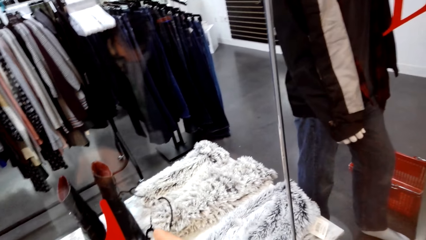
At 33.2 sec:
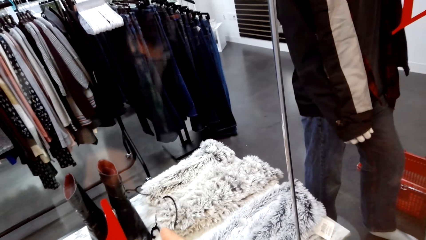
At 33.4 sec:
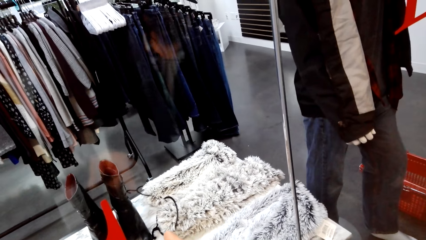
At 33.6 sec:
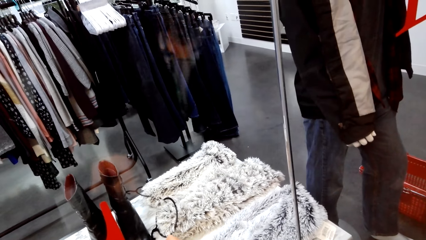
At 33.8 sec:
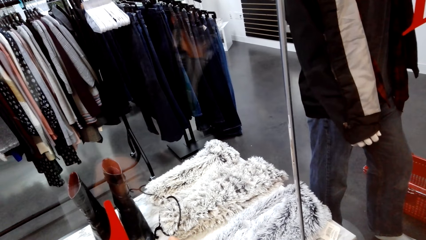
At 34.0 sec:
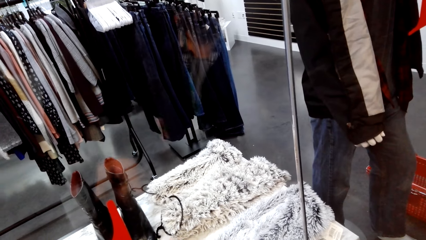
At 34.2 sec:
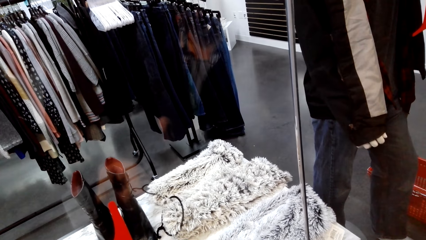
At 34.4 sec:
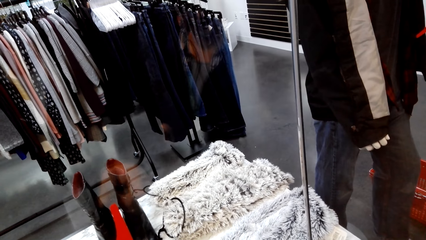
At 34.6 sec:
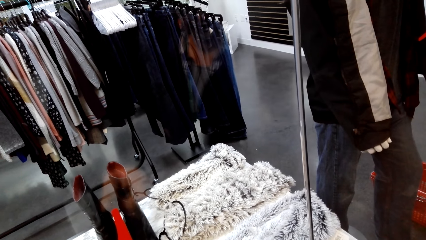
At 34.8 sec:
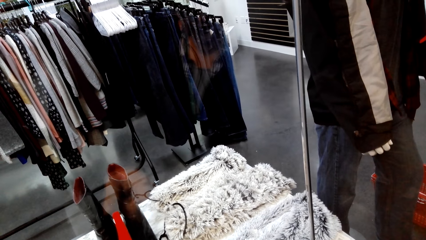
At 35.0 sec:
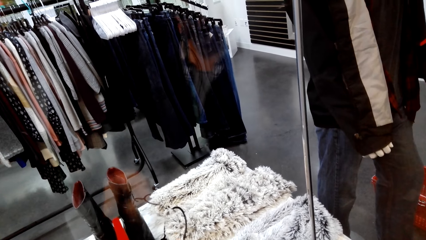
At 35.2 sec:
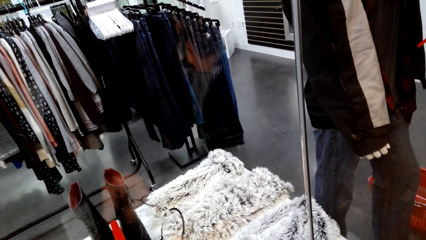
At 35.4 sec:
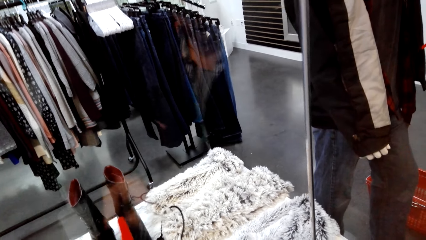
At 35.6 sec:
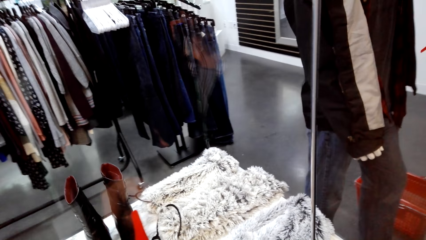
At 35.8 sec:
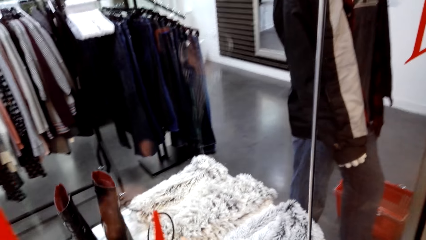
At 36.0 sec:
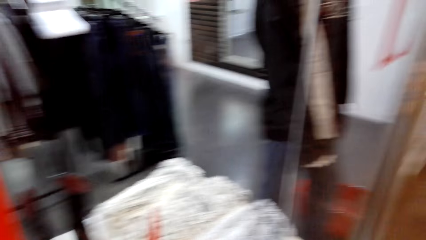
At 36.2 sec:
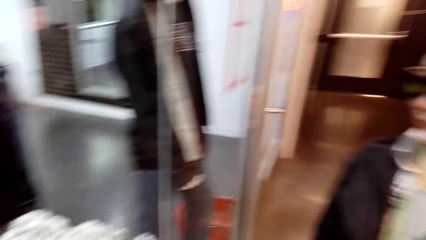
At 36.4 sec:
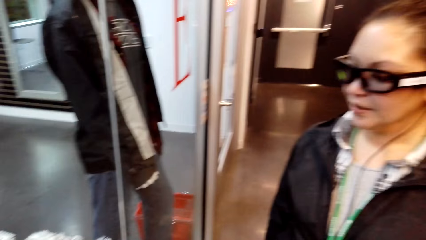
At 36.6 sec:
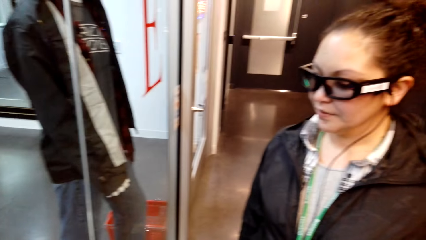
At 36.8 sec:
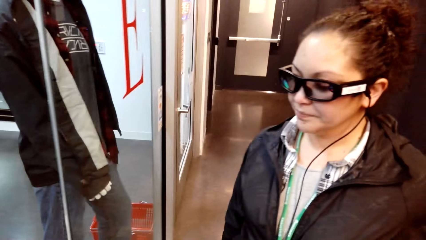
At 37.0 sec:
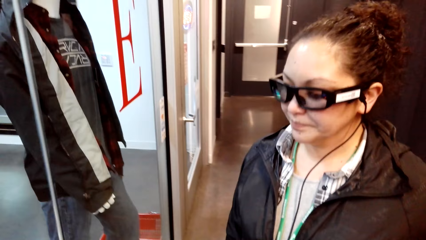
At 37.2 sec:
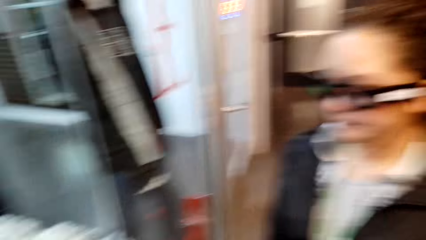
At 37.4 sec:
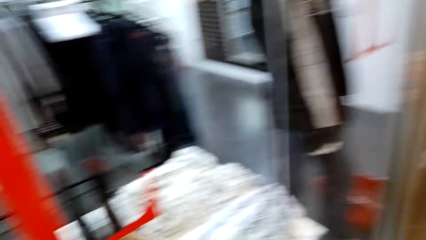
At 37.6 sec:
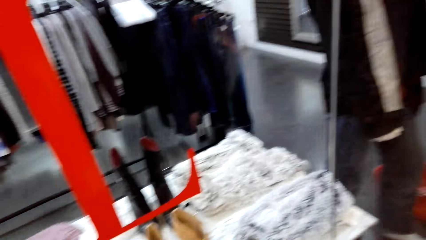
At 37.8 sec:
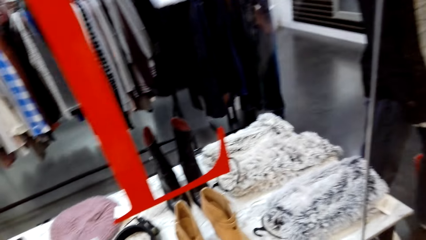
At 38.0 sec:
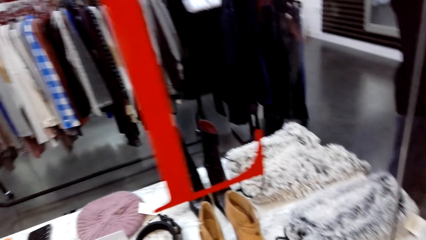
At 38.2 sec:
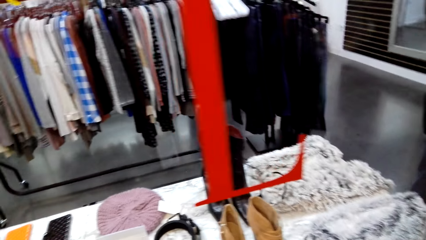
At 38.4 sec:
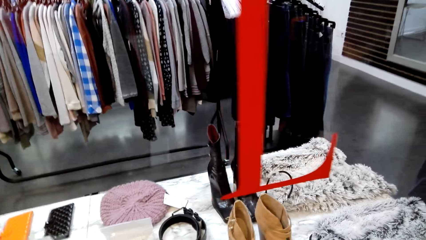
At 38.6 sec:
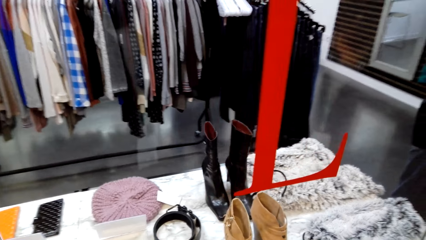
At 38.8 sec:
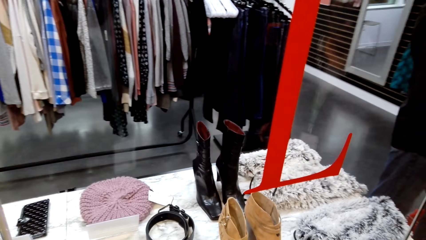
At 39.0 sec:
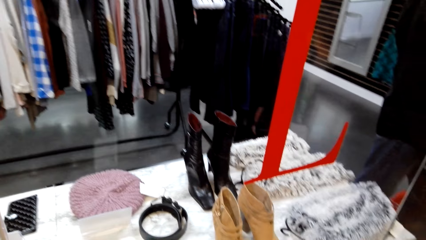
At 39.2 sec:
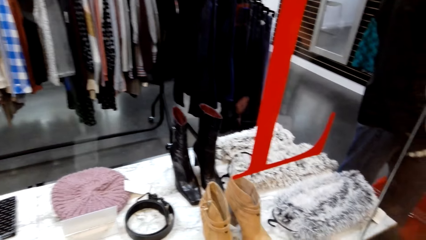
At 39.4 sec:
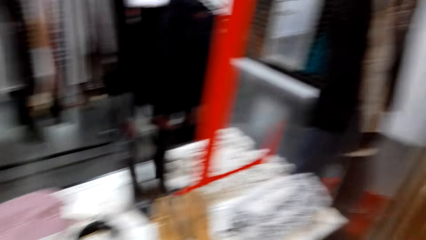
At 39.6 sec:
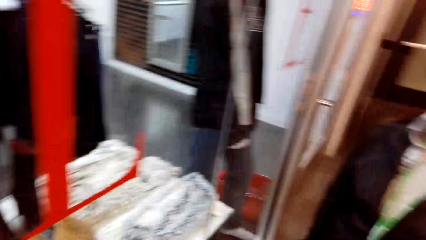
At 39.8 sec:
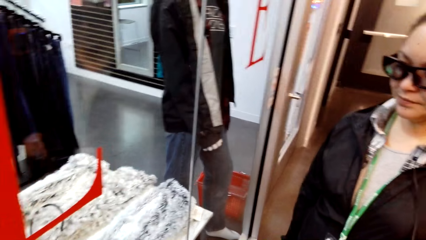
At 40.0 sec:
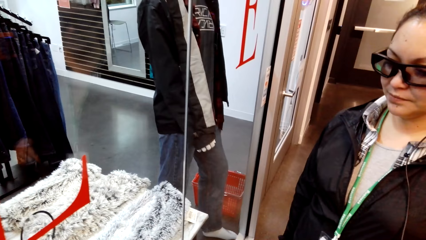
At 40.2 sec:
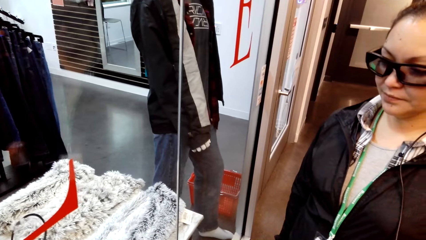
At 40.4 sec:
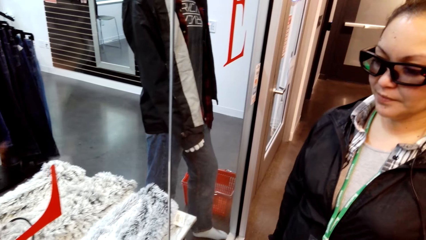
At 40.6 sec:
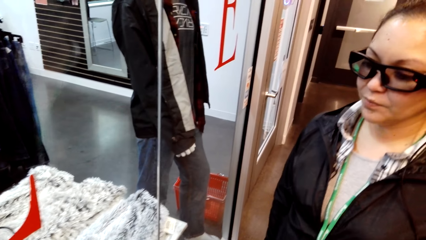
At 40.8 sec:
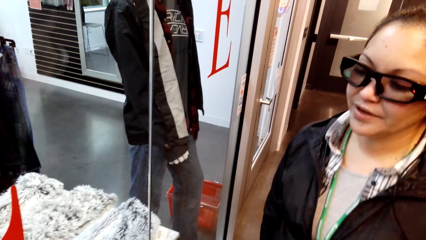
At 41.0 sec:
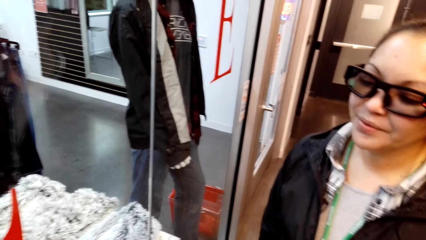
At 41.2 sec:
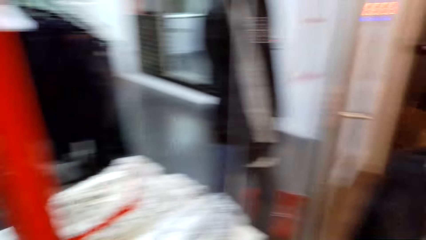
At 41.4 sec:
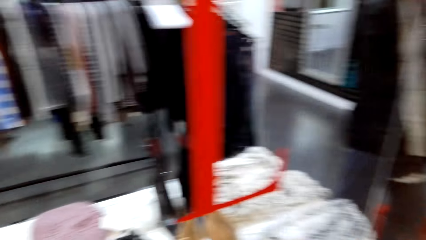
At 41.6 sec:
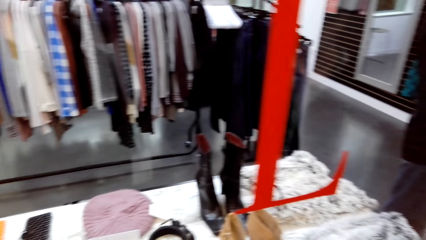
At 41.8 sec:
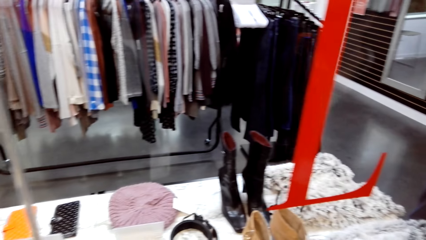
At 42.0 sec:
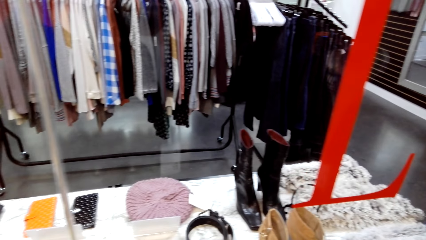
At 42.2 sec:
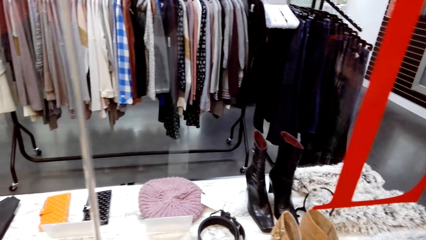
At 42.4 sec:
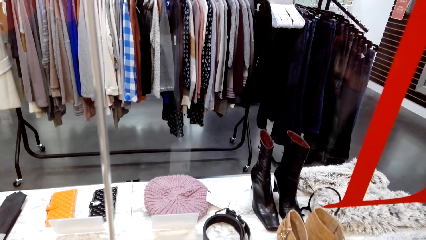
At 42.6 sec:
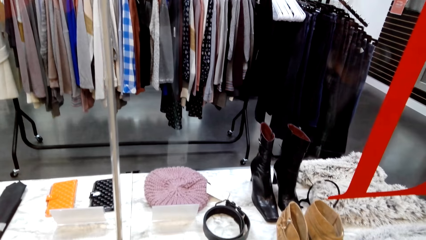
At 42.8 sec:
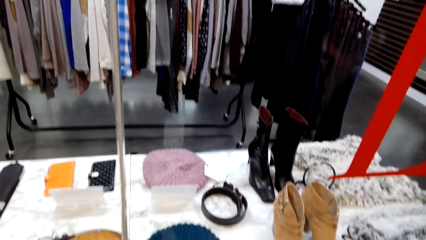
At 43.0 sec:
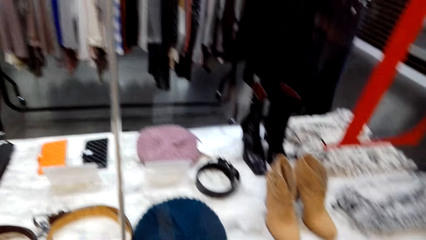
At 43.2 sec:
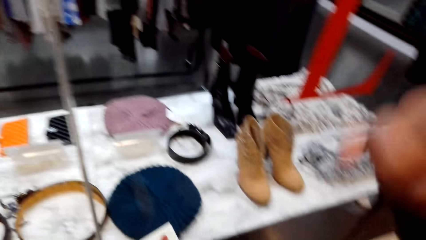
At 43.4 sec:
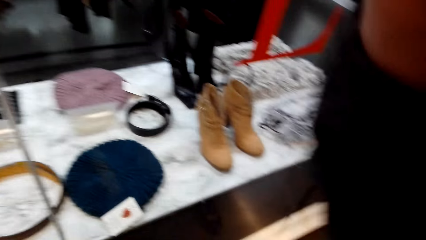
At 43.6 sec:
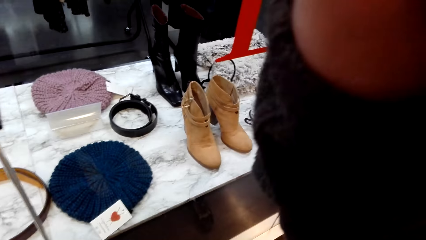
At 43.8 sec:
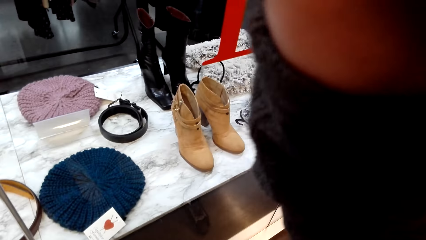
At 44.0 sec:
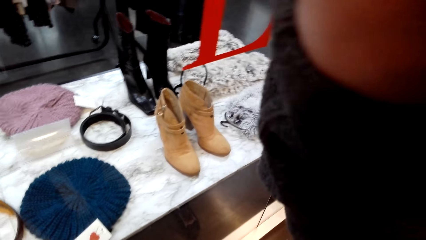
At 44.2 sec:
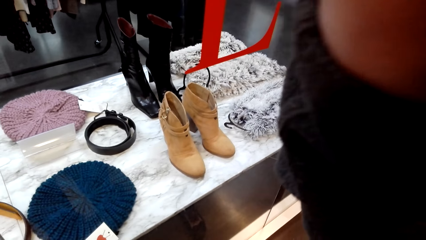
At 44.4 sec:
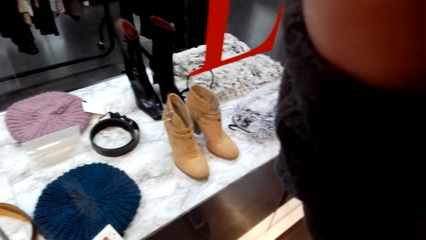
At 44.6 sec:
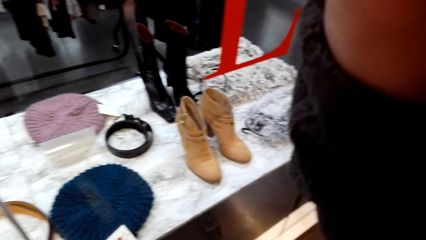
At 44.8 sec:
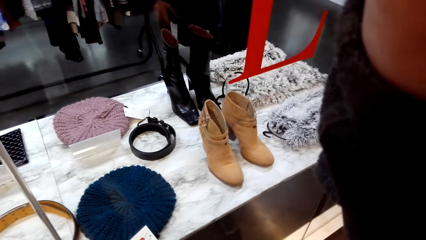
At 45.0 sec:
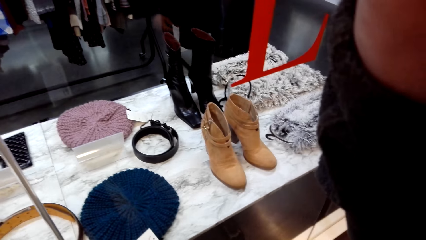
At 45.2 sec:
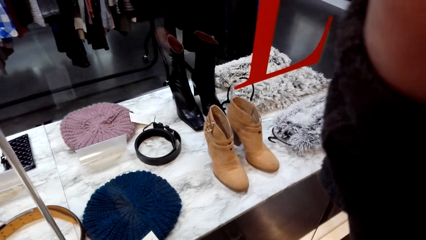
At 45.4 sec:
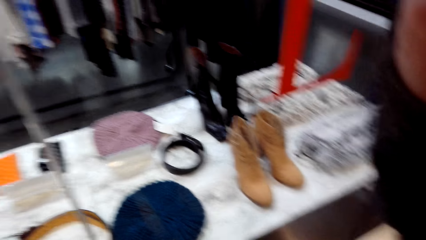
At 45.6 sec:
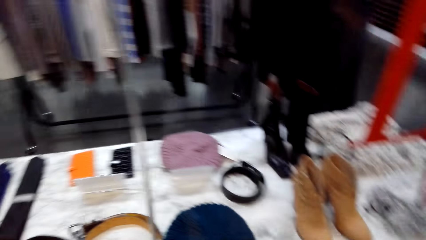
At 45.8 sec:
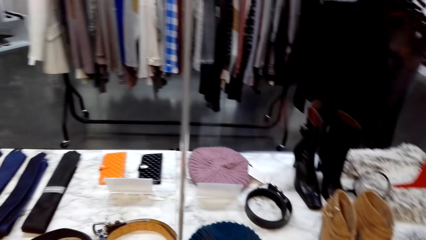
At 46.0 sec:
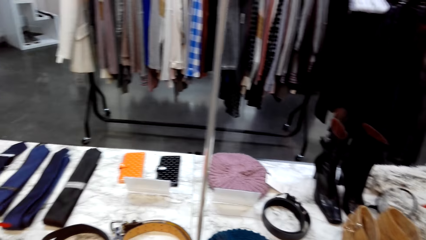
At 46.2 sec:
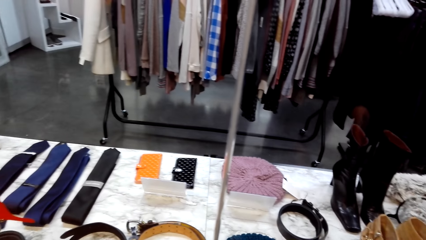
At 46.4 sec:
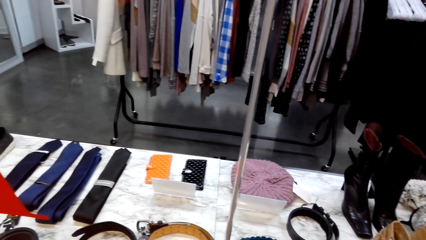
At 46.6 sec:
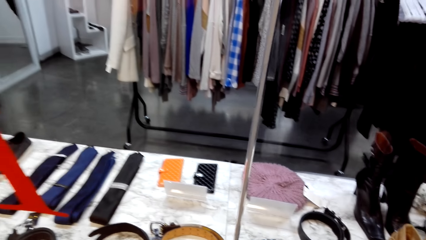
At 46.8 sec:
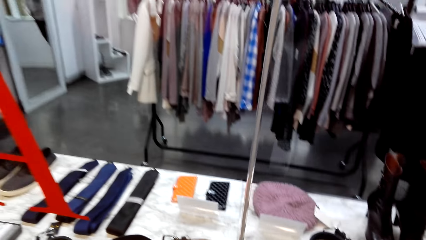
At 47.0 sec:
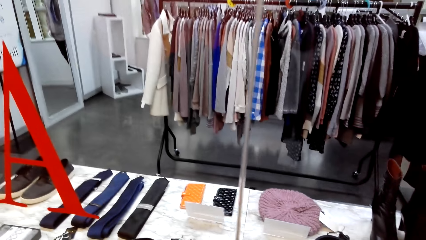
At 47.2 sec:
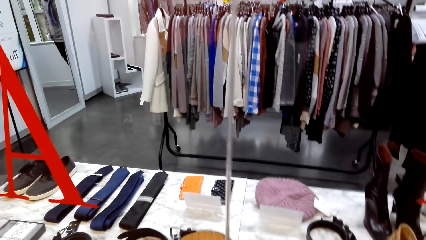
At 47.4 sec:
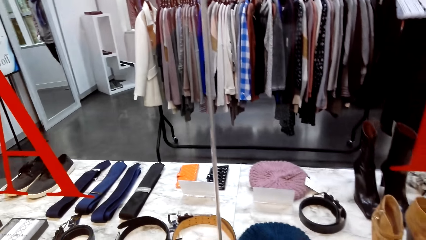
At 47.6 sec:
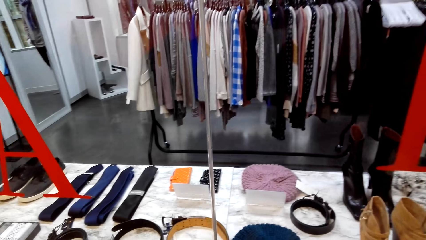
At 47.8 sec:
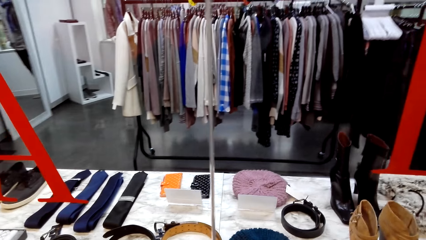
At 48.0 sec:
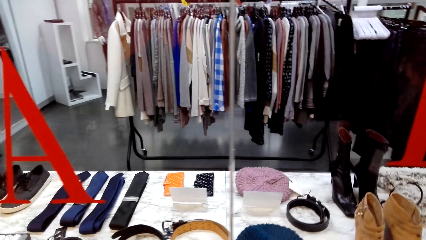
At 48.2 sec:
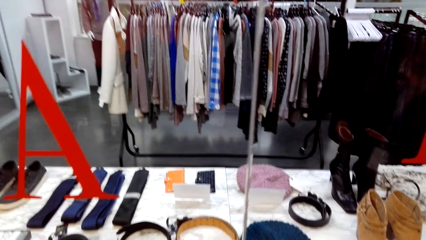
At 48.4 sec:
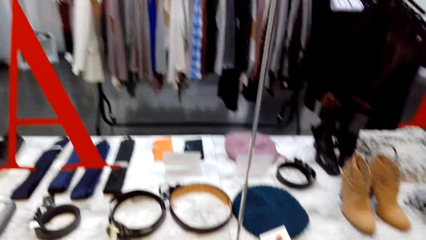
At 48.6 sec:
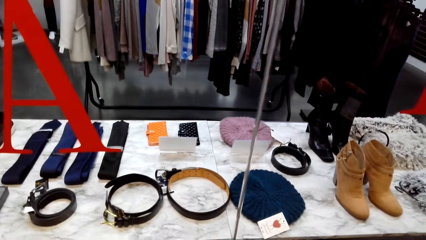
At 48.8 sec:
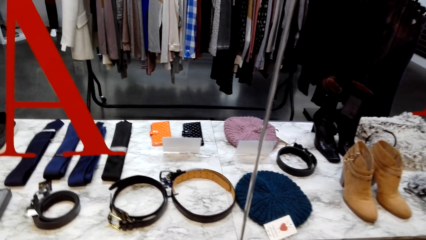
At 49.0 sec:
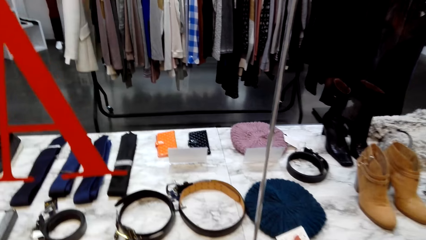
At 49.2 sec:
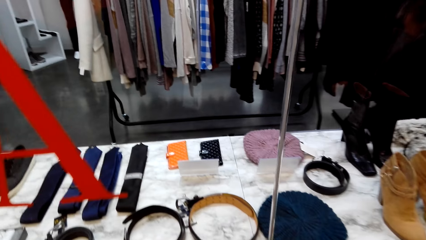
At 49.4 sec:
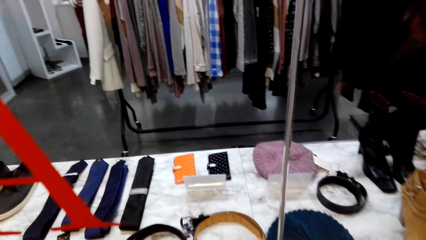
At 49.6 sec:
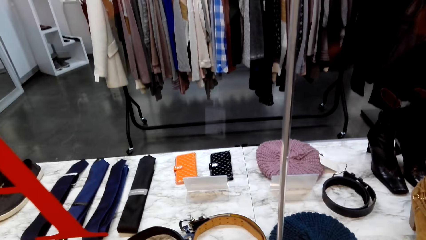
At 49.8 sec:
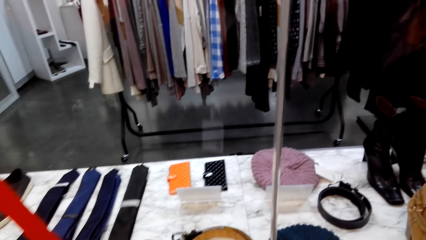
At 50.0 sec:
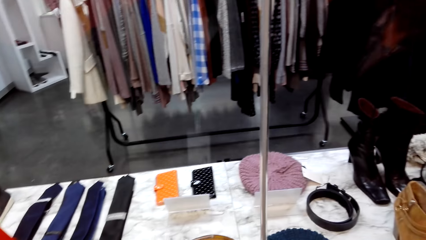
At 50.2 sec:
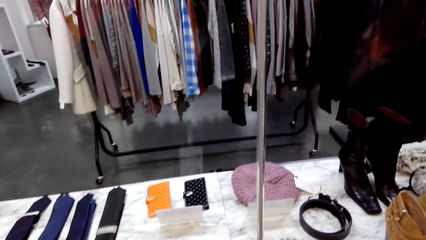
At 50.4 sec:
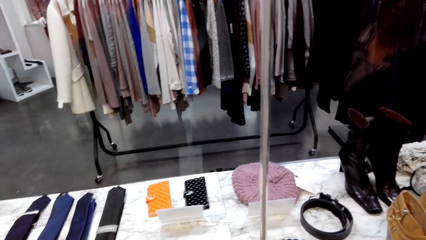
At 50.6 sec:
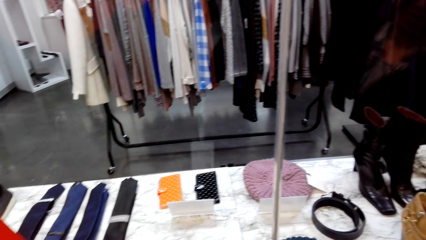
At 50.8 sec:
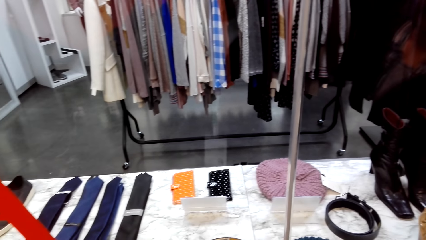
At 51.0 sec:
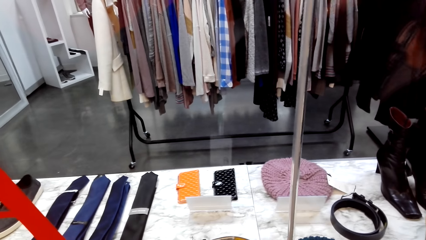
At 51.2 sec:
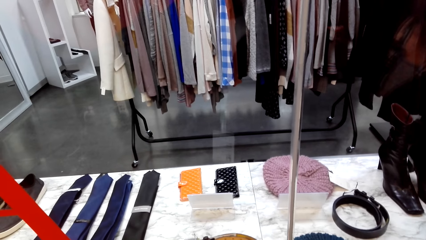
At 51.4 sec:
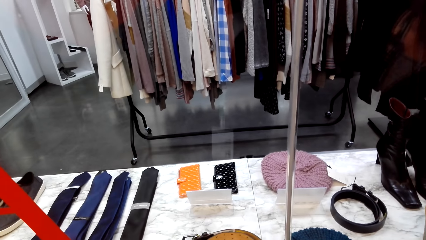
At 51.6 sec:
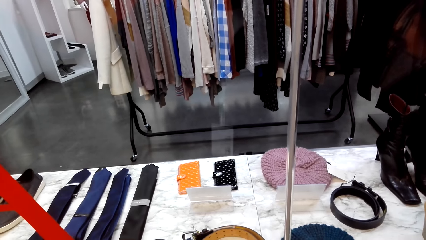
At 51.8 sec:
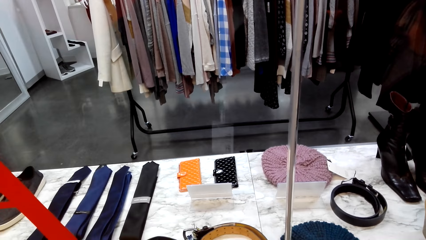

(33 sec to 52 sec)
The camera wearer dialogues with a woman. The woman looks around. The woman stands close to the camera wearer. The camera wearer stands in the mall. They fix the camera on the head. They look around.
